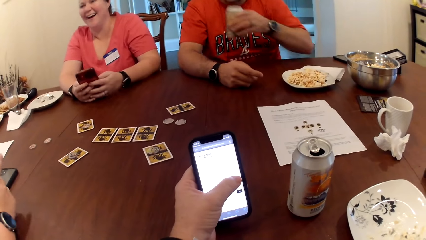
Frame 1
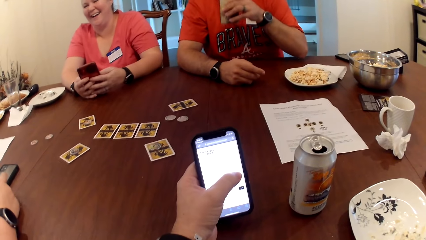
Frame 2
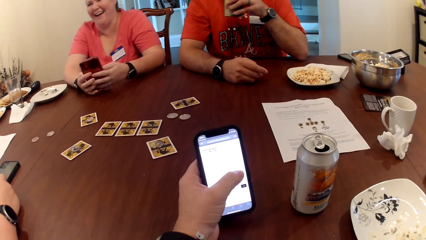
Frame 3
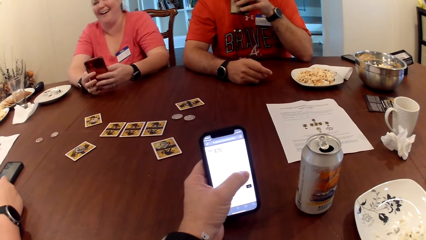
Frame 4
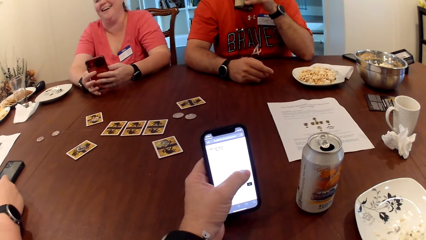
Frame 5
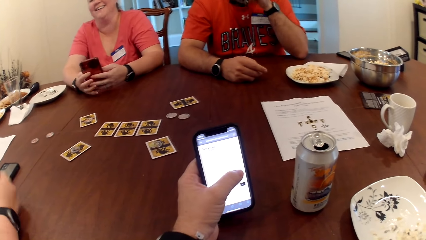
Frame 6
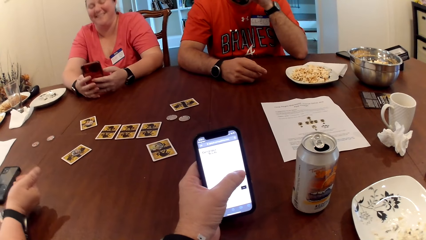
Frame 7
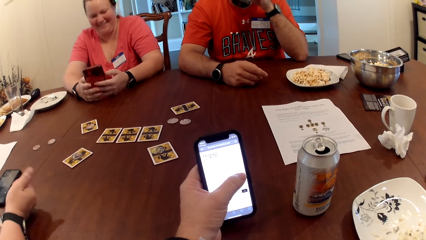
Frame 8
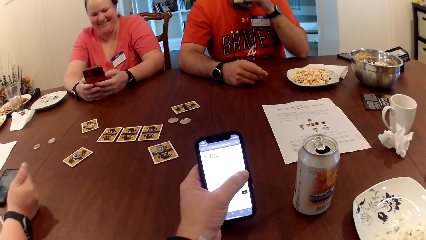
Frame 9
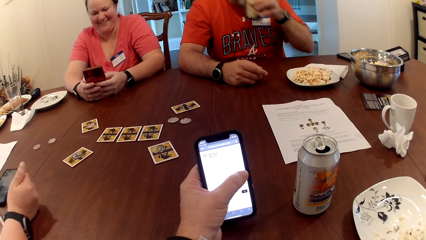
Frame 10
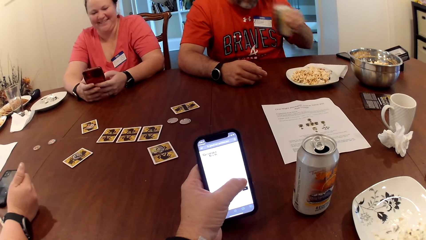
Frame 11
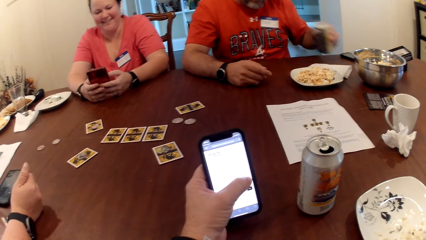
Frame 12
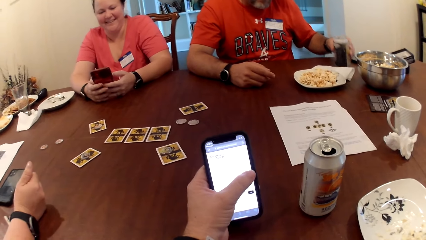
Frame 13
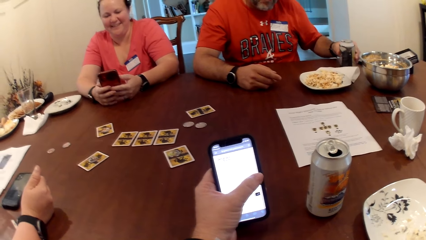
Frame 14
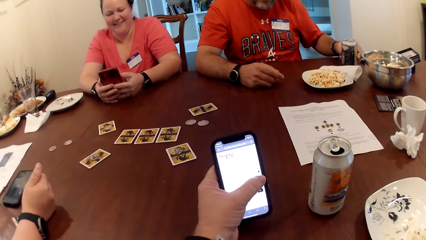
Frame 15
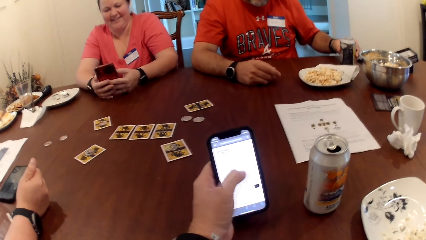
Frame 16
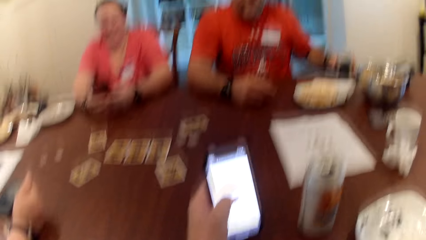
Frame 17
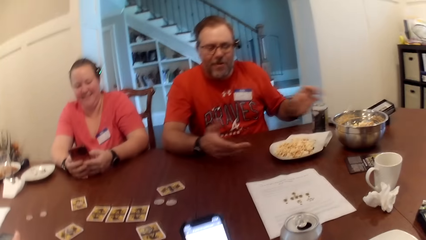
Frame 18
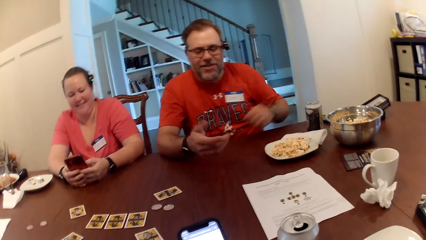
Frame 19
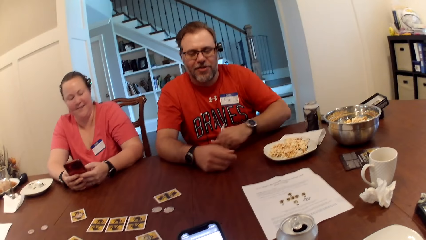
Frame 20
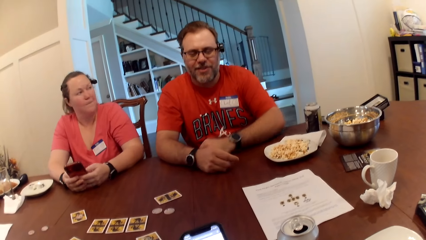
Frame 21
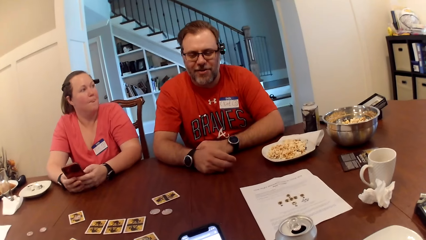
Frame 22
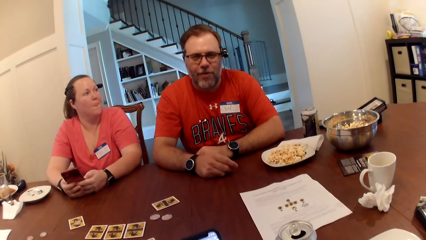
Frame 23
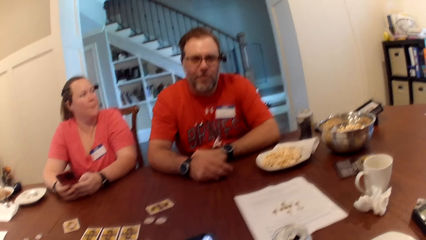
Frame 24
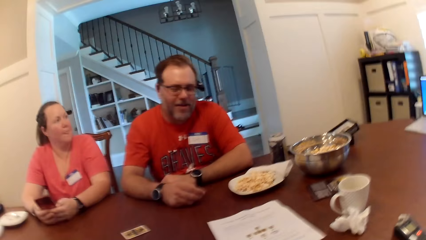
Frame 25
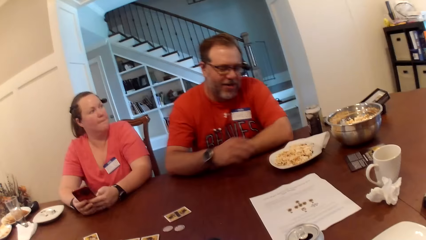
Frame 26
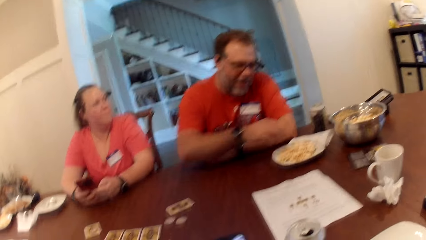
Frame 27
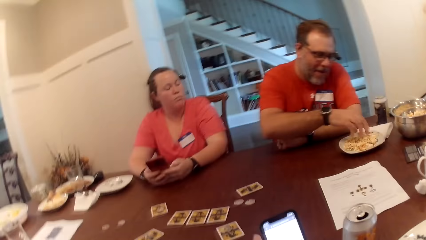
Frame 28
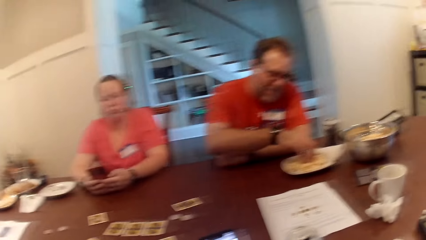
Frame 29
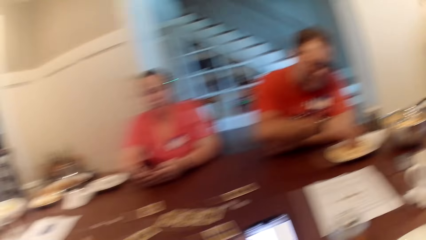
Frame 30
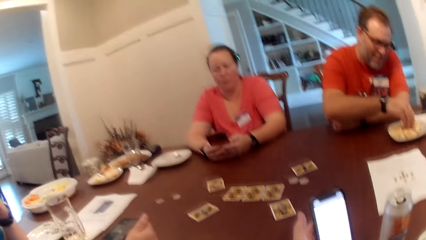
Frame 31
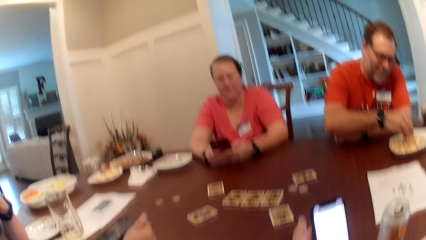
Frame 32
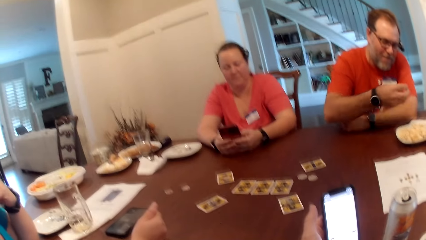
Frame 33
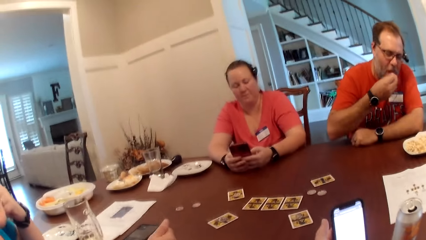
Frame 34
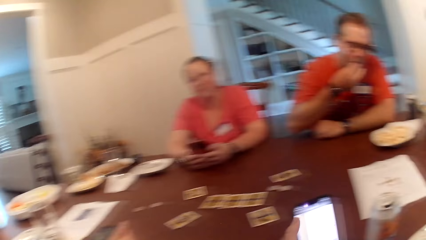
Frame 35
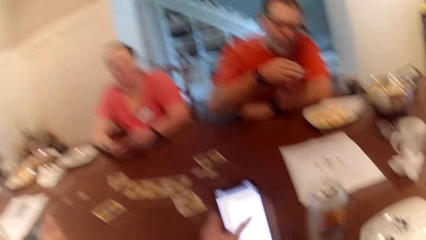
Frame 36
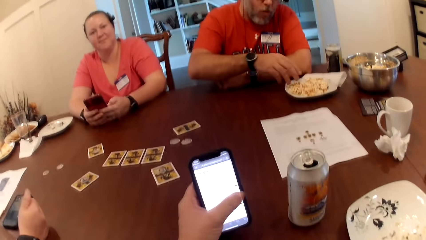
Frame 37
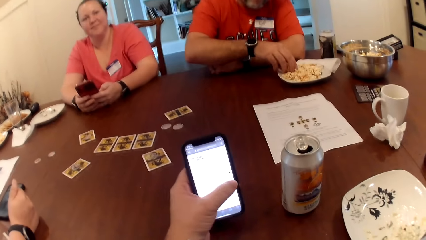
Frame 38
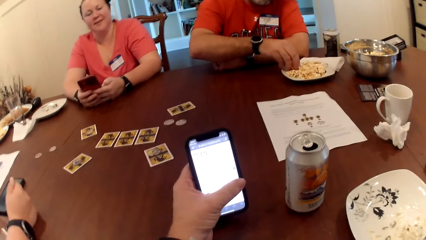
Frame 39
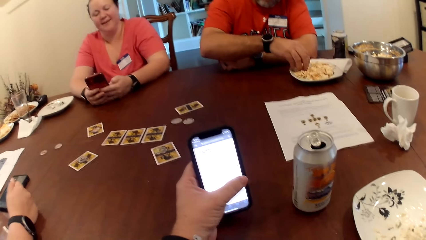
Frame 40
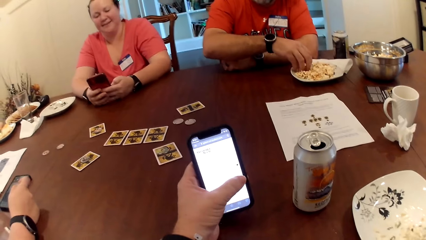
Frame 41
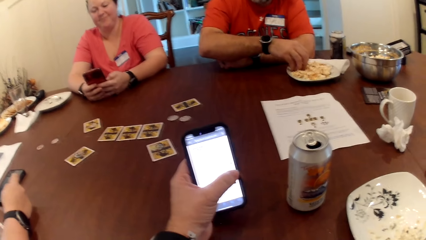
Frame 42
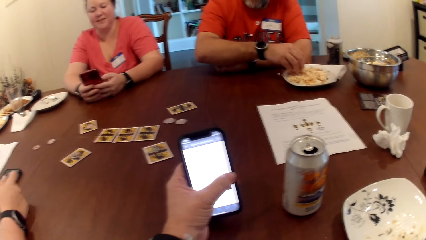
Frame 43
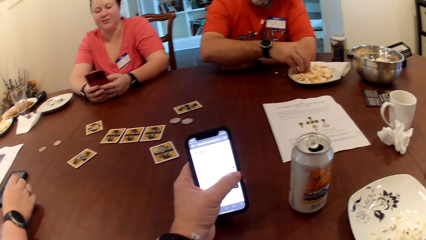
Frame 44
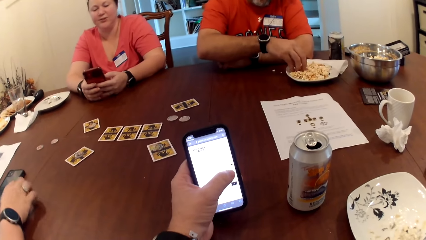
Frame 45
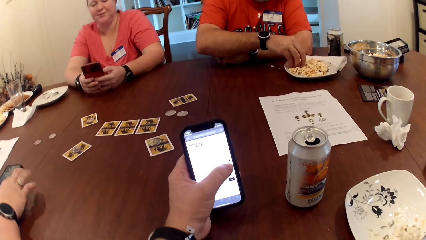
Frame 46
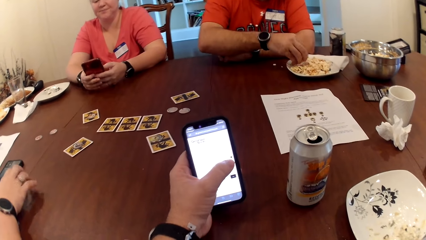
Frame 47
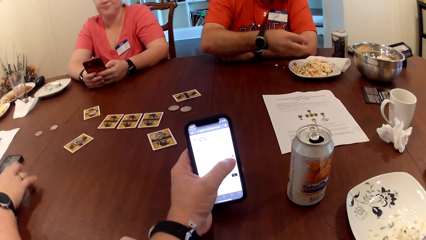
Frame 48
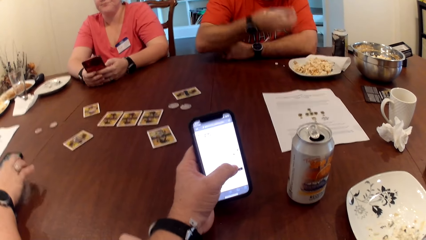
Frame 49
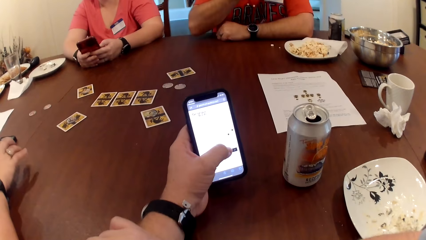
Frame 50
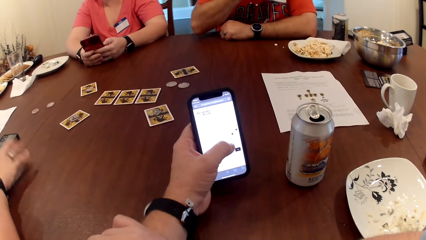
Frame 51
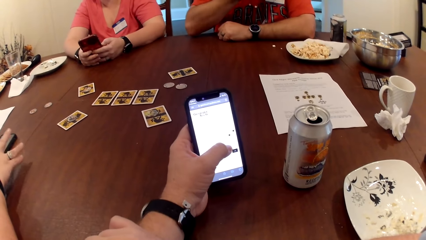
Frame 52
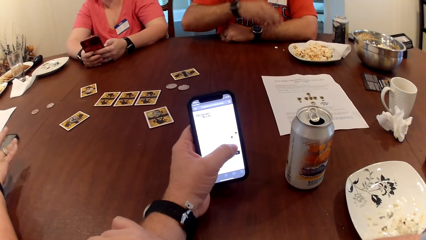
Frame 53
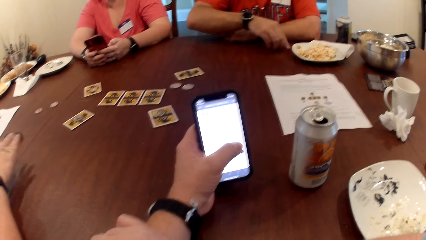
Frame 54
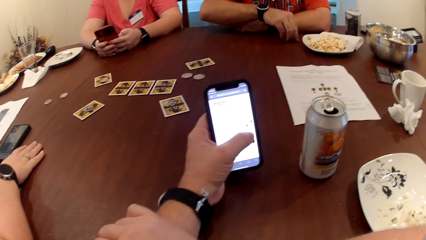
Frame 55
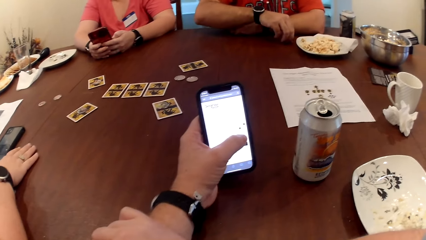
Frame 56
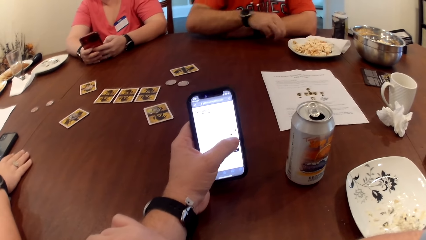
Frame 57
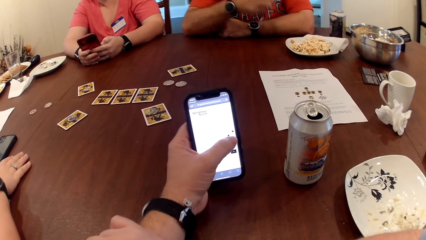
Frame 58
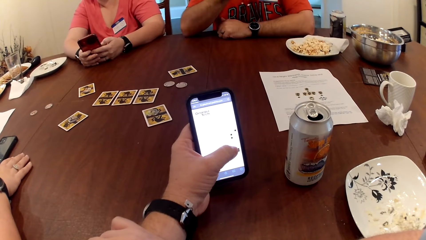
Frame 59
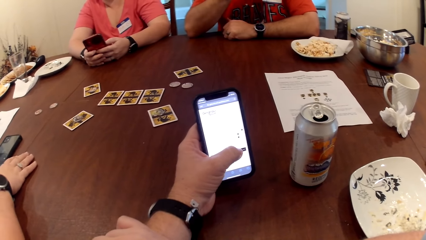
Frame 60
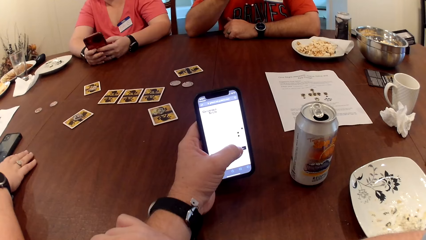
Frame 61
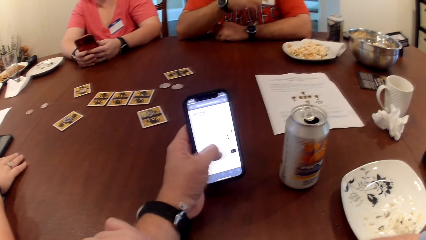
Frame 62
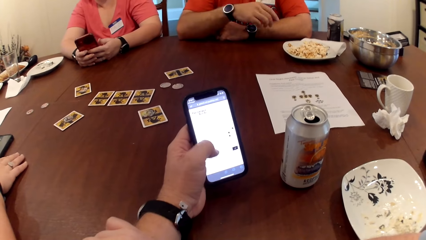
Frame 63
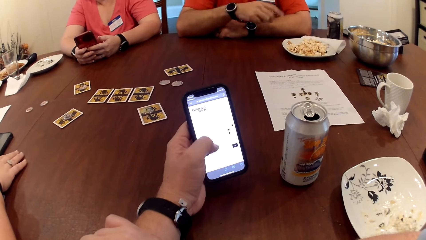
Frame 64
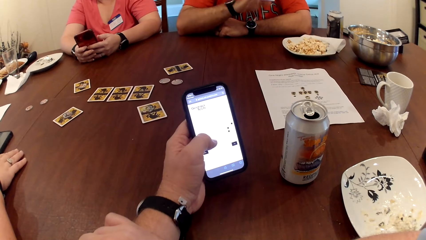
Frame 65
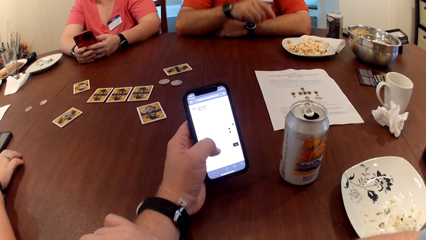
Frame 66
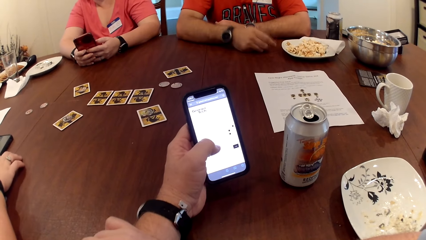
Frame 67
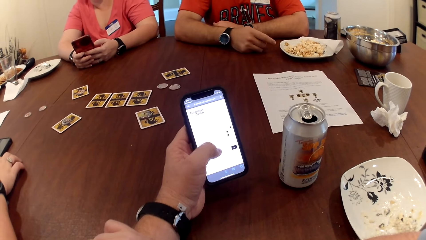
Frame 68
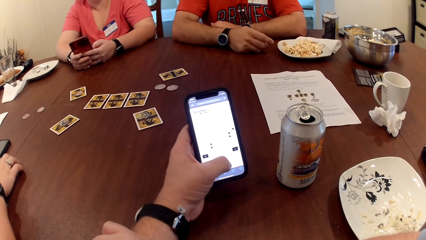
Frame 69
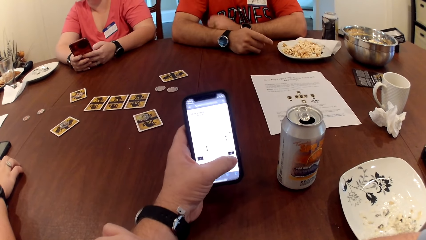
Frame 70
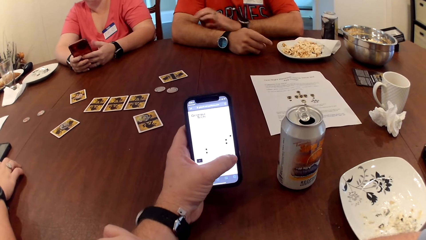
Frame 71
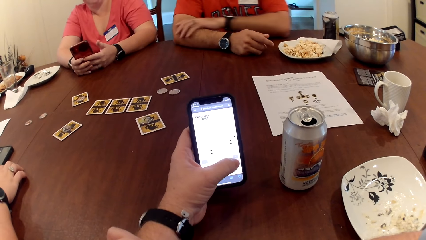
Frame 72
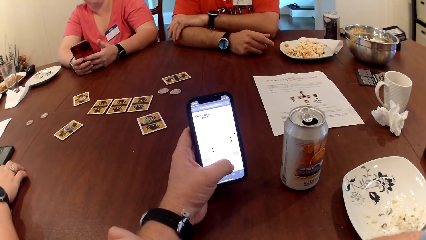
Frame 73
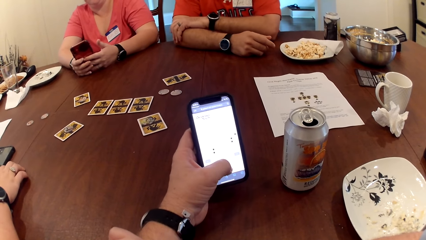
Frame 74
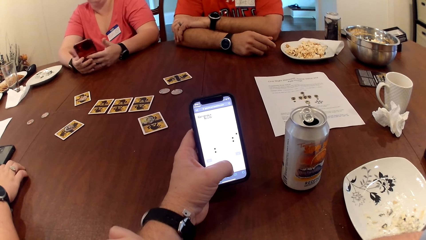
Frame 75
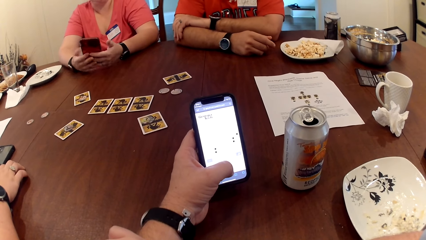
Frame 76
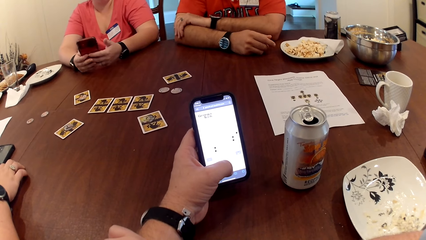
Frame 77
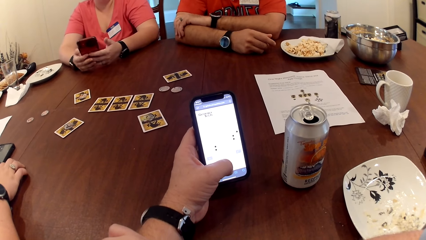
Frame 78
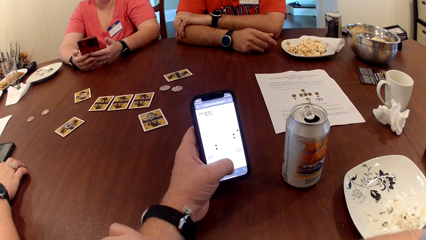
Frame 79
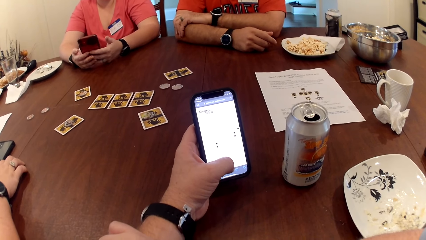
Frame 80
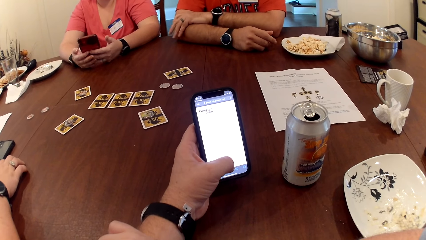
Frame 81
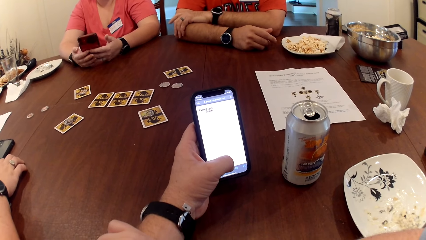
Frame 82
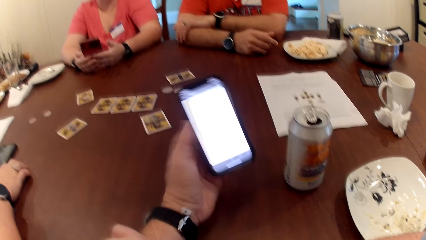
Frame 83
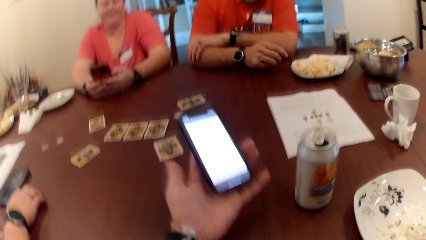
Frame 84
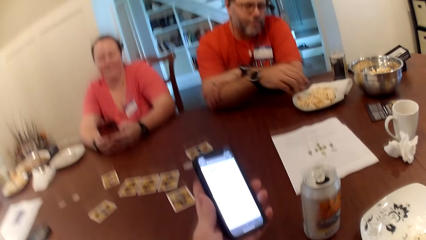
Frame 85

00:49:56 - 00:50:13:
The man drinks the can drink in his left hand. The man drops the can drink on the table with his left hand. The man interacts with the camera wearer. The man picks popcorn from a plate on the table with his right hand. The man eats the popcorn in his right hand. The man picks popcorn from the plate on the table with his right hand. The man eats the popcorn in his right hand. The man picks popcorn from the table with his right hand. The man eats the popcorn in his right hand. A woman interacts with the man.
